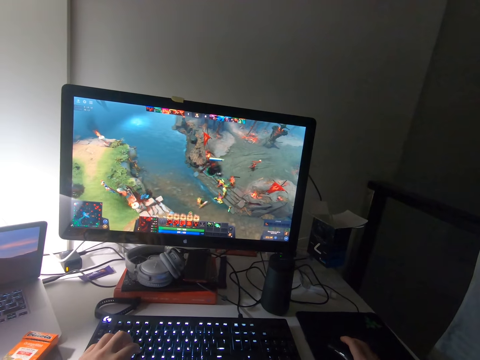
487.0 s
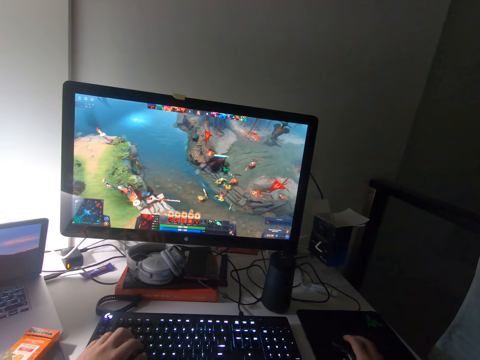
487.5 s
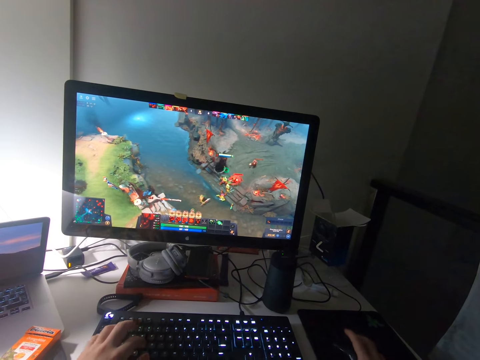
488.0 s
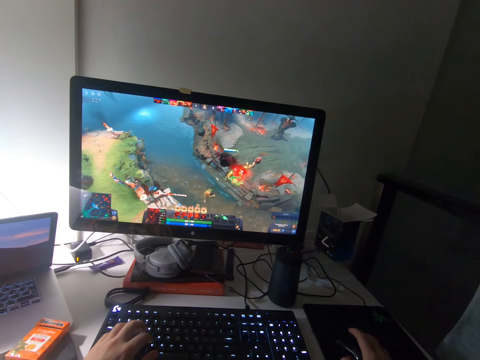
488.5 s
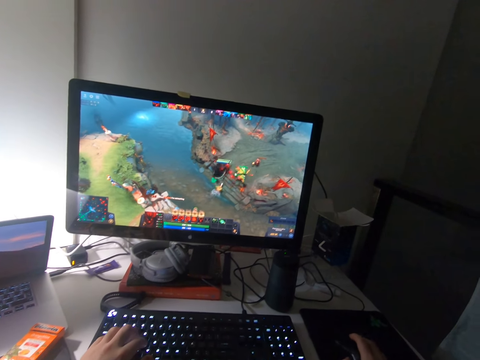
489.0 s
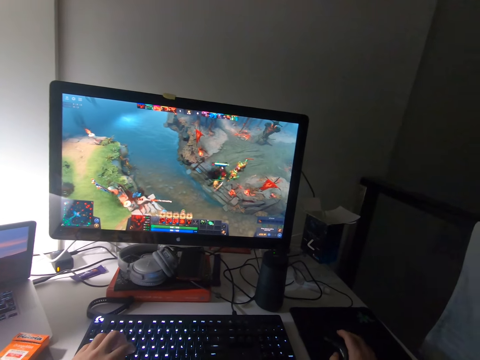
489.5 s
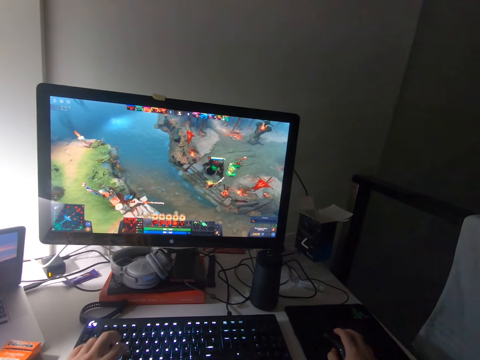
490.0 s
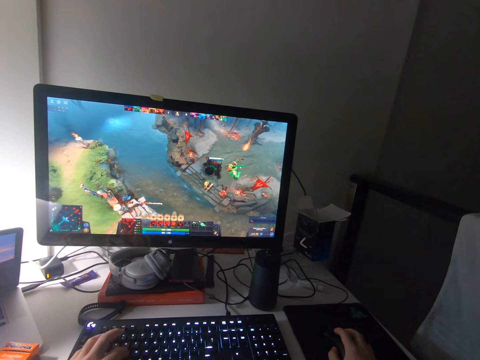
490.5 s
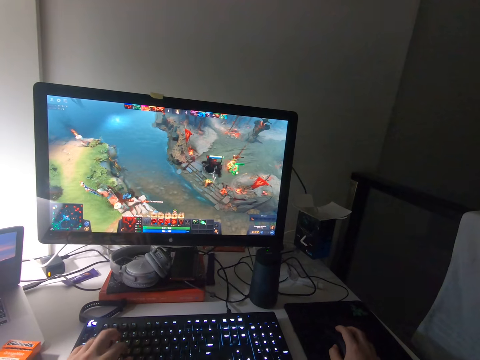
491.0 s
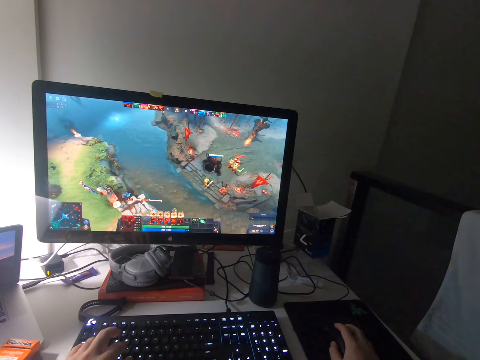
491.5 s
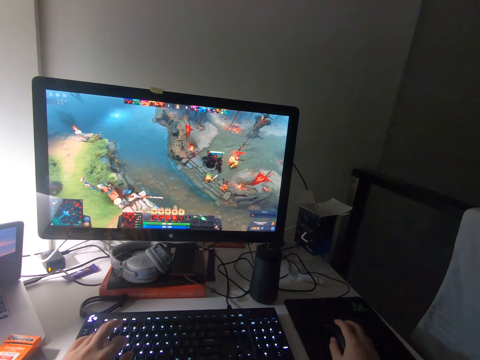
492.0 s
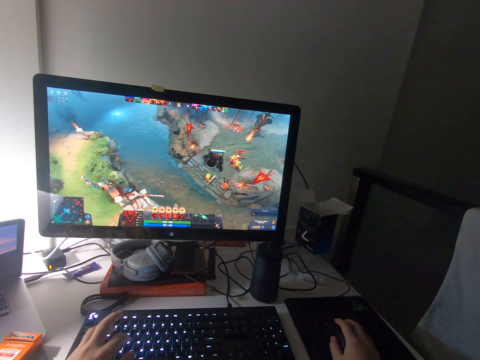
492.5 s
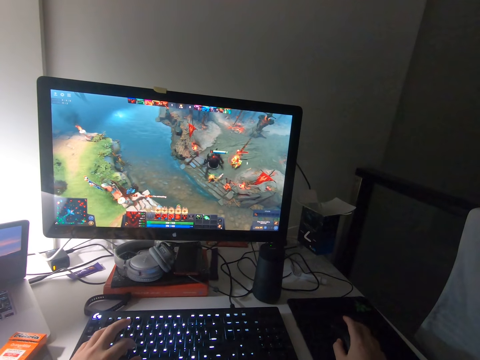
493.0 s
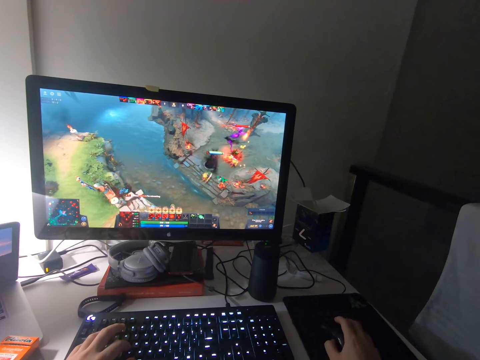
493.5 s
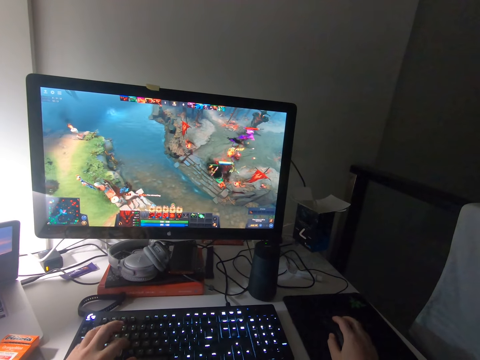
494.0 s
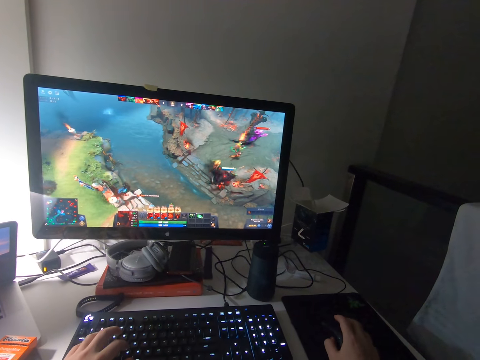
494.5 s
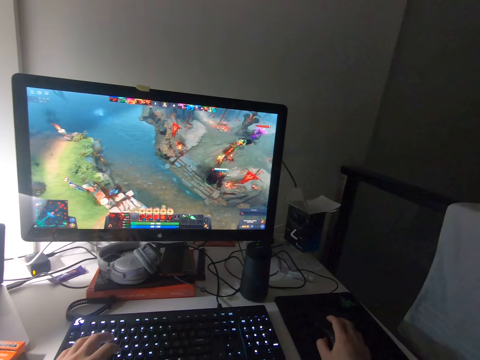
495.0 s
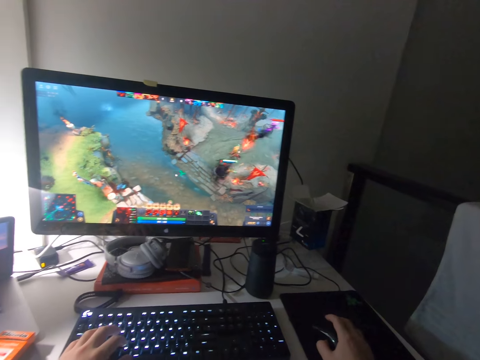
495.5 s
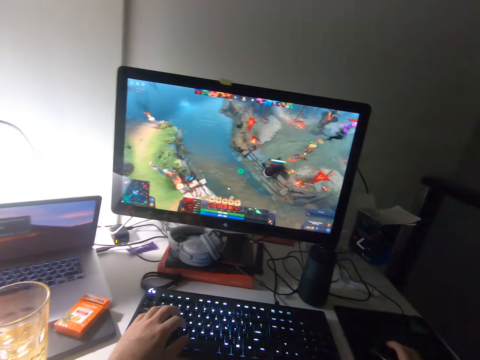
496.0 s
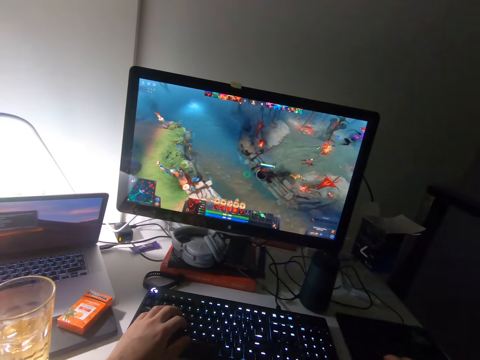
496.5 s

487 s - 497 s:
The camera wearer clicks on the keyboard. They play a video game.

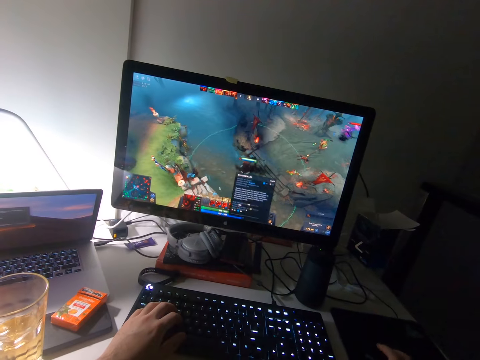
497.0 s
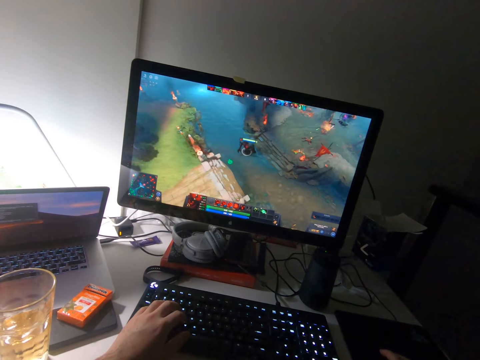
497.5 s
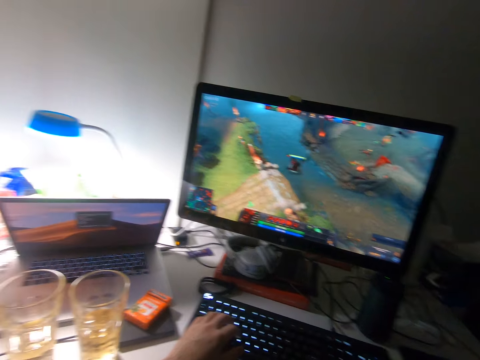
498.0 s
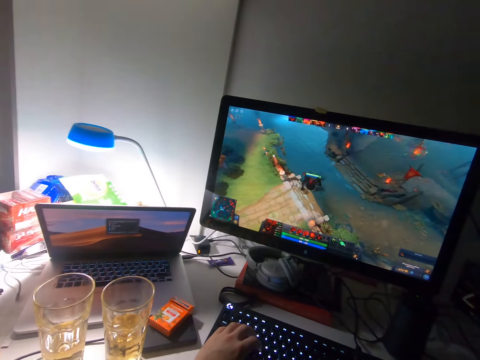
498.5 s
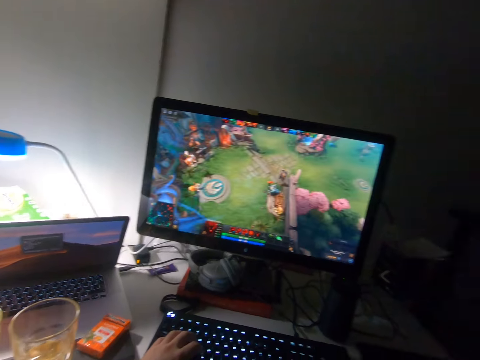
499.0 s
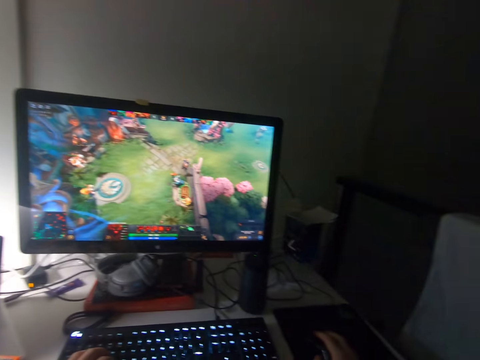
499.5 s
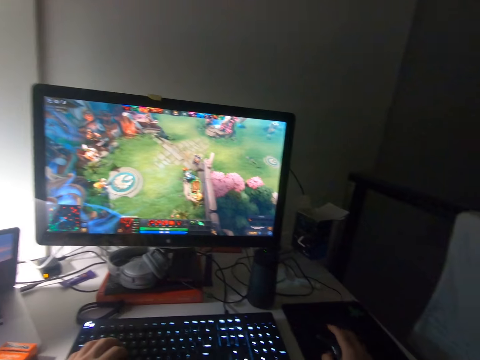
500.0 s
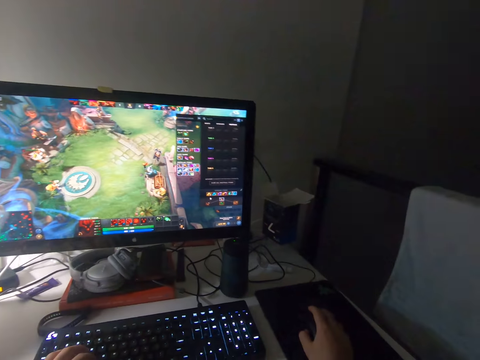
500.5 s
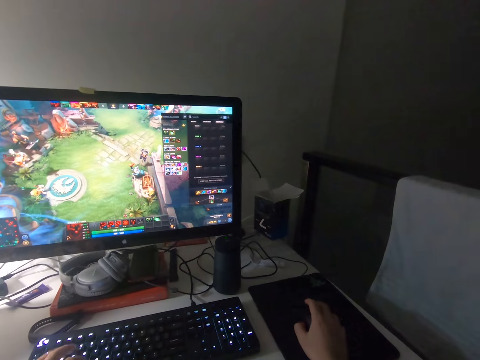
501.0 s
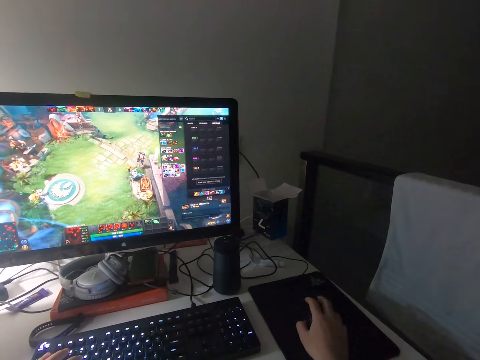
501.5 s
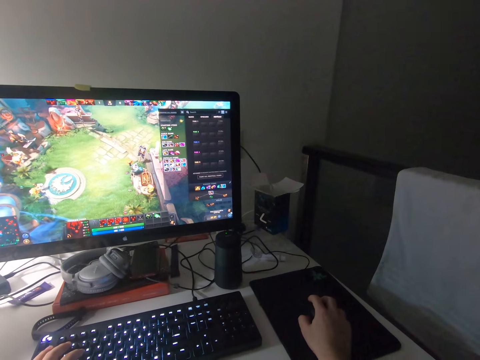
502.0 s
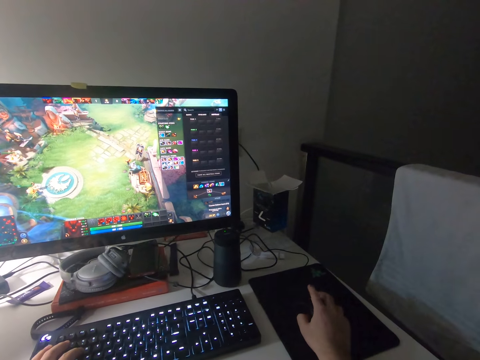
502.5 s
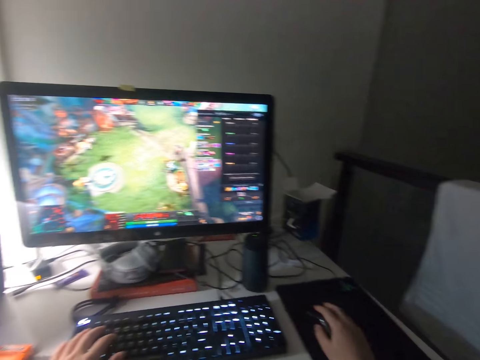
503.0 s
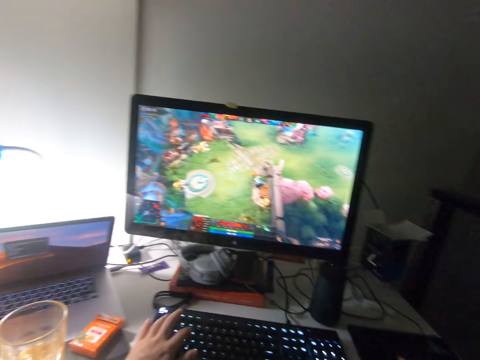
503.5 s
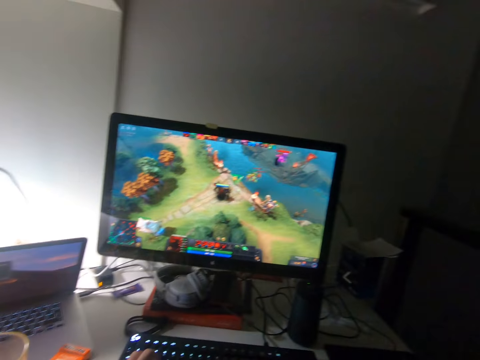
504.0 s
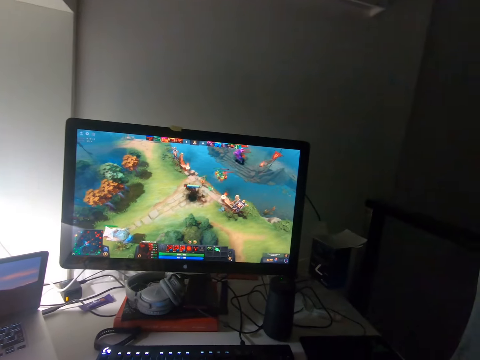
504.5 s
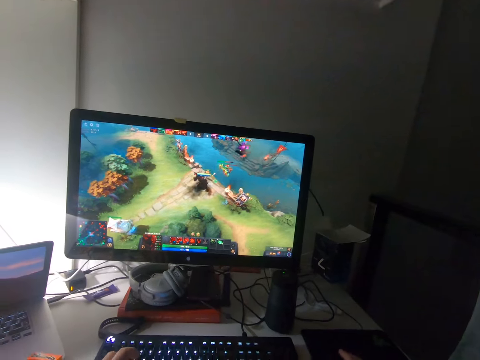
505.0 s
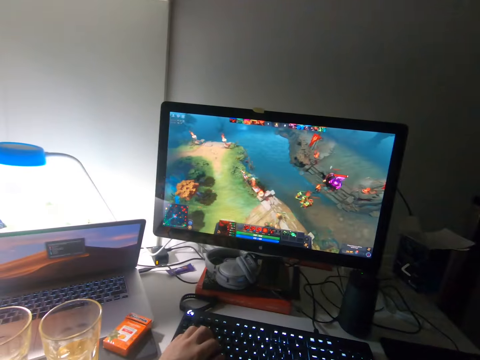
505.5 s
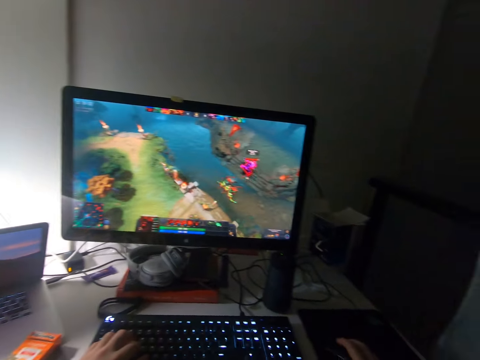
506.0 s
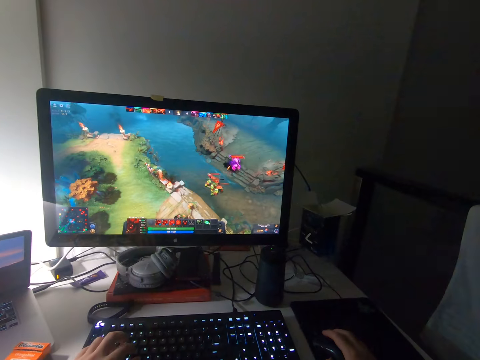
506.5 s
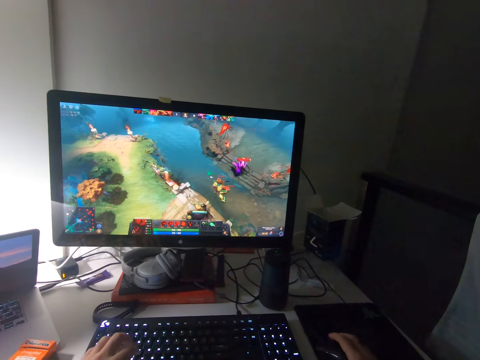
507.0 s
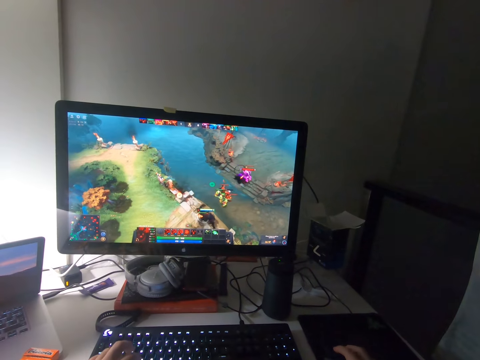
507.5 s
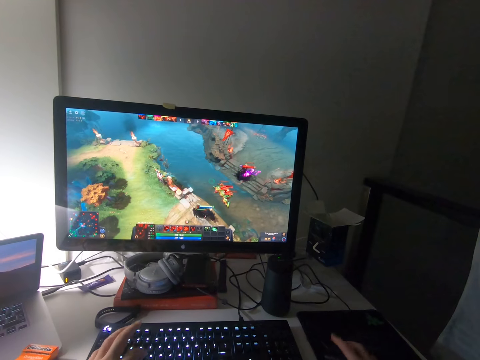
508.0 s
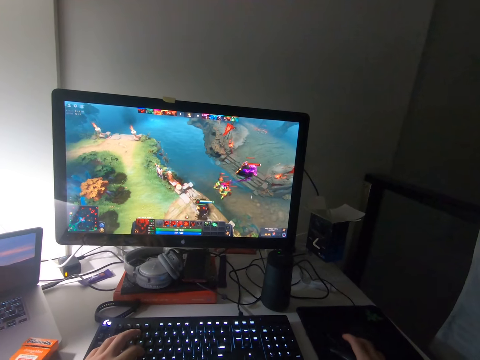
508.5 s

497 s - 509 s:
The camera wearer stares at the laptop. They play a video game. They click on the keyboard.

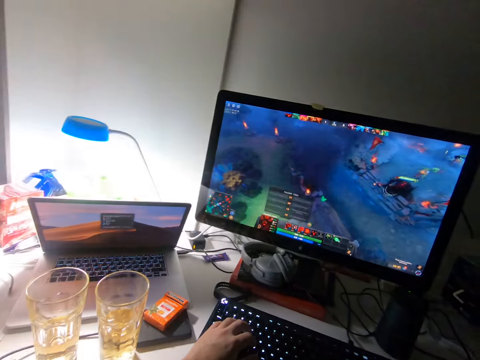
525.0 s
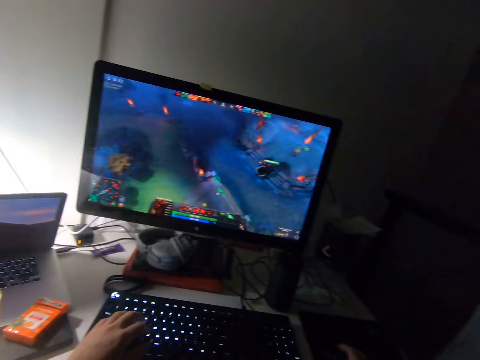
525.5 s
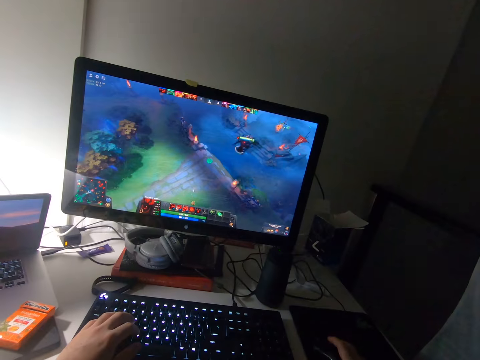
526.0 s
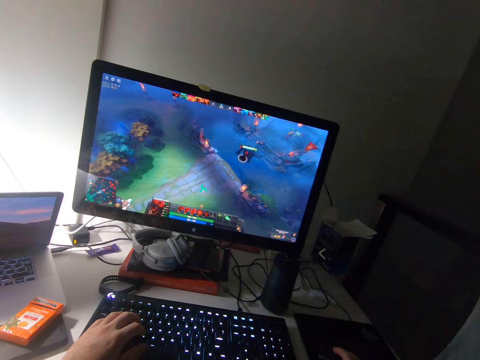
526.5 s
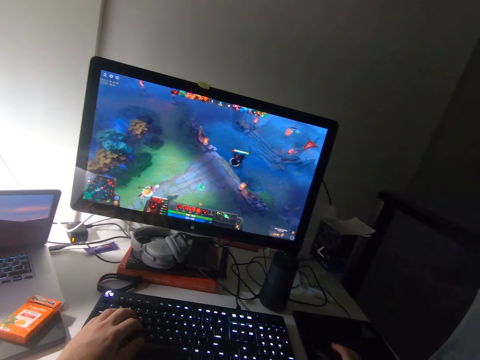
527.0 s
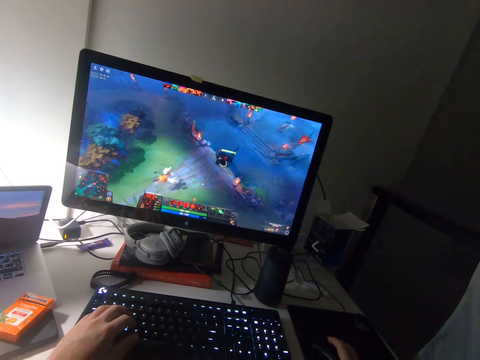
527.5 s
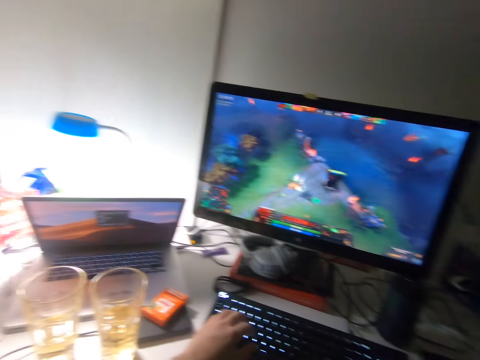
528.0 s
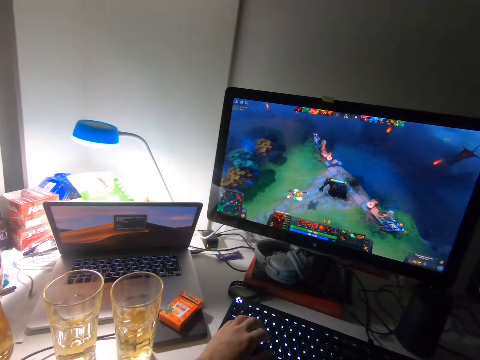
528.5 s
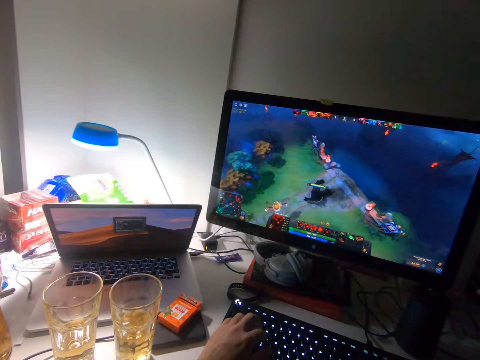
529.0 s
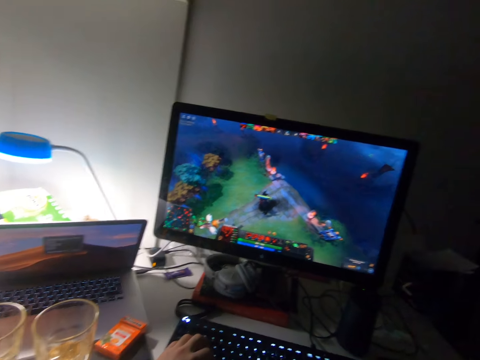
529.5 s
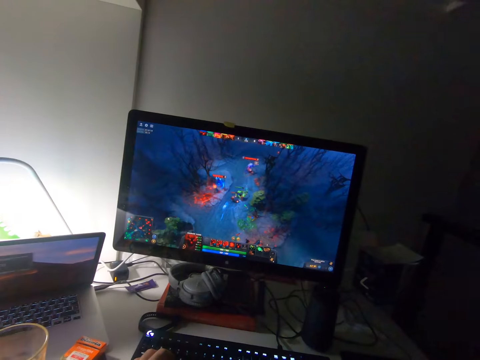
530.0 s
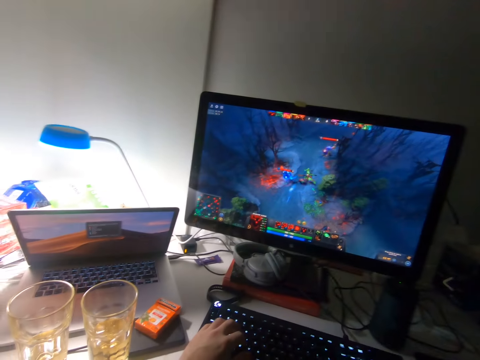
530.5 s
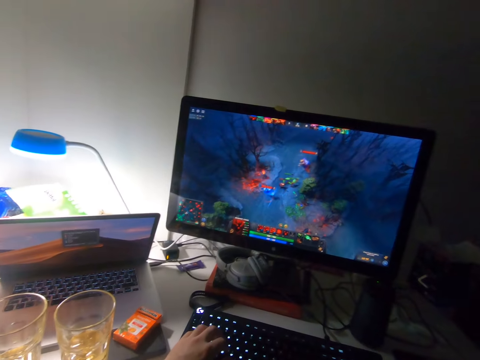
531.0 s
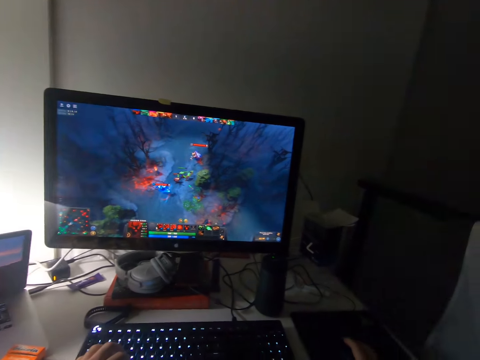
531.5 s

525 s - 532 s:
The camera wearer stares at the laptop. They stare at the monitor. They play a video game. They stare at the laptop.
